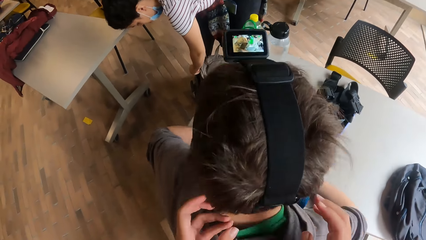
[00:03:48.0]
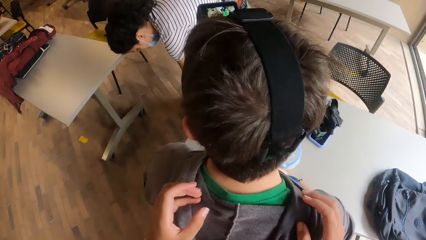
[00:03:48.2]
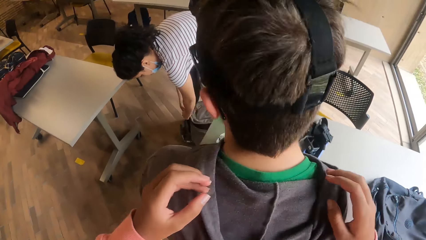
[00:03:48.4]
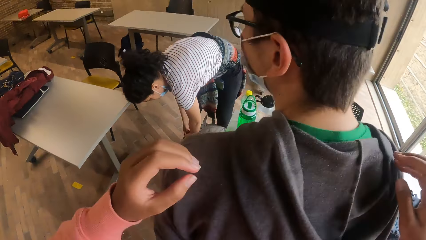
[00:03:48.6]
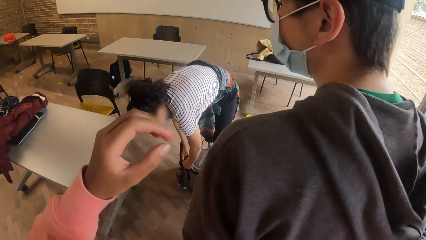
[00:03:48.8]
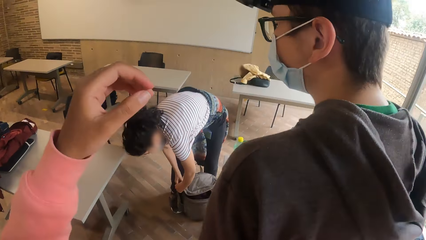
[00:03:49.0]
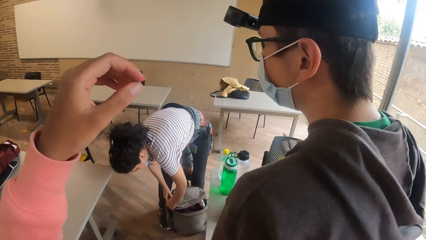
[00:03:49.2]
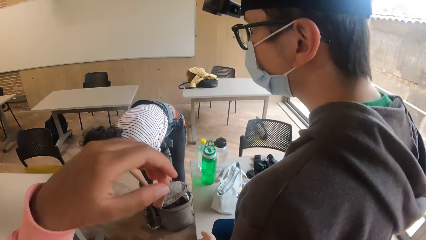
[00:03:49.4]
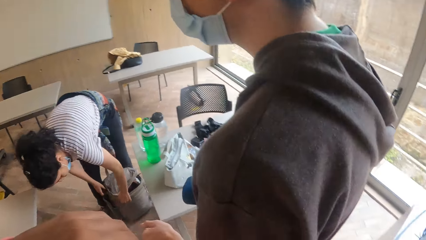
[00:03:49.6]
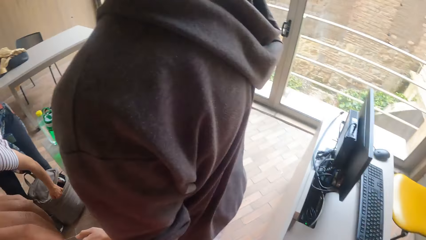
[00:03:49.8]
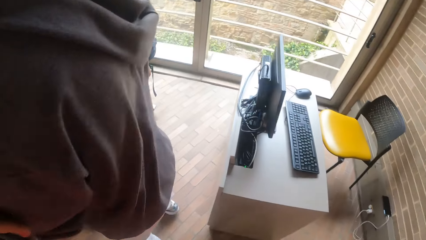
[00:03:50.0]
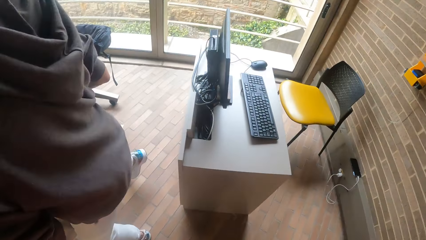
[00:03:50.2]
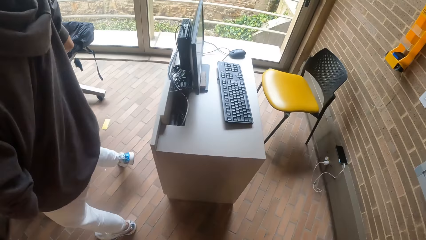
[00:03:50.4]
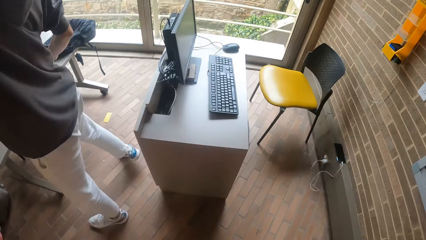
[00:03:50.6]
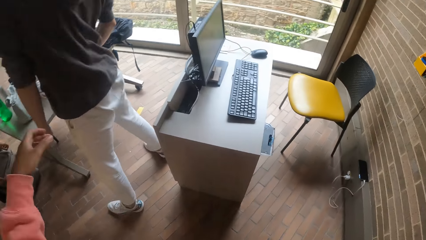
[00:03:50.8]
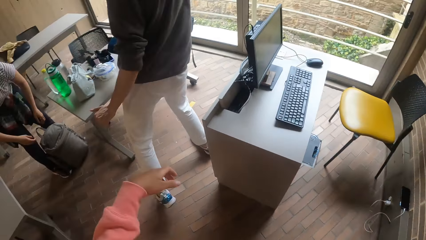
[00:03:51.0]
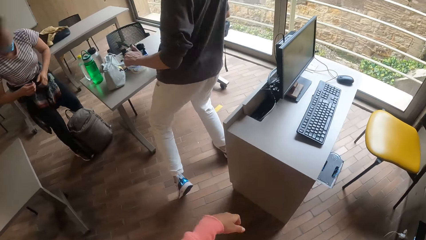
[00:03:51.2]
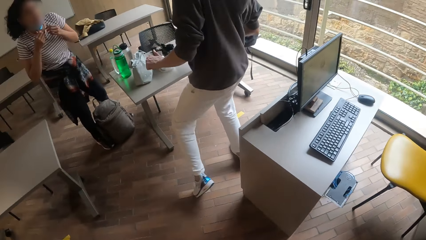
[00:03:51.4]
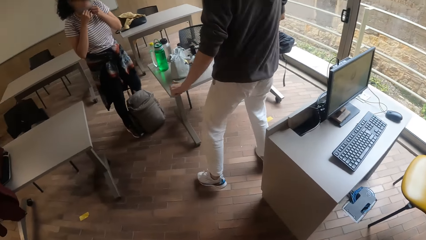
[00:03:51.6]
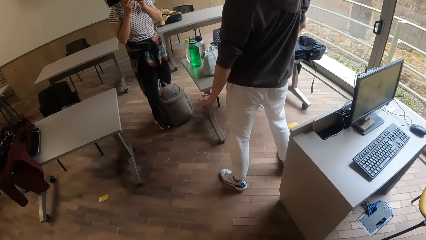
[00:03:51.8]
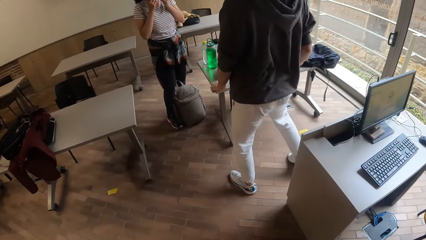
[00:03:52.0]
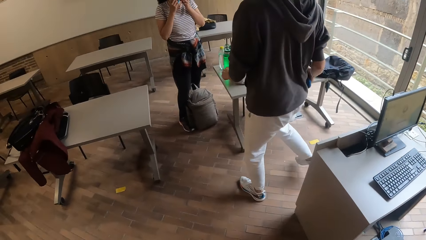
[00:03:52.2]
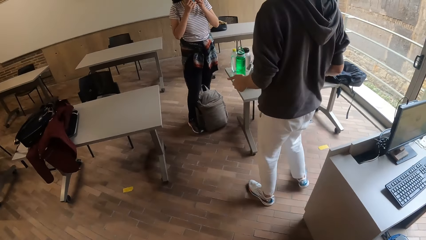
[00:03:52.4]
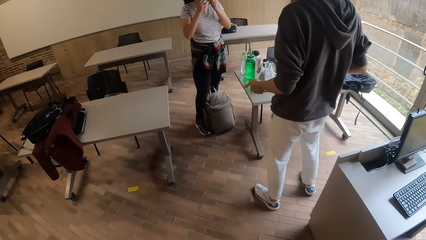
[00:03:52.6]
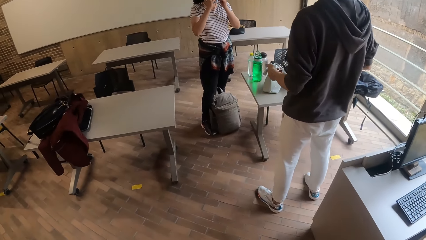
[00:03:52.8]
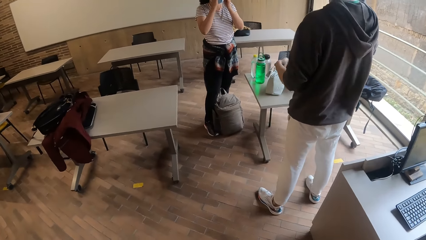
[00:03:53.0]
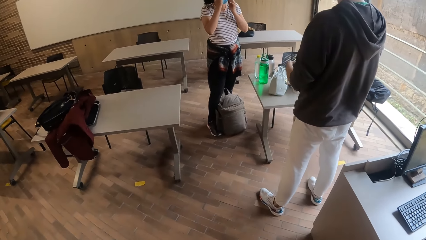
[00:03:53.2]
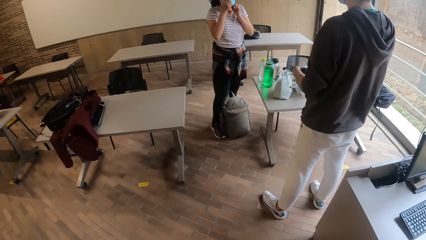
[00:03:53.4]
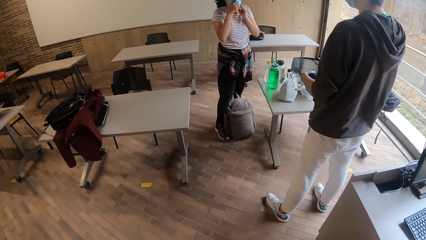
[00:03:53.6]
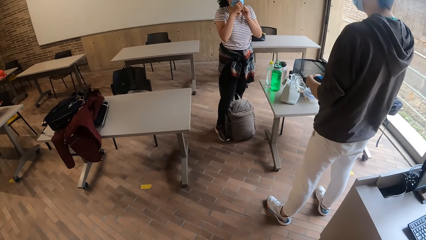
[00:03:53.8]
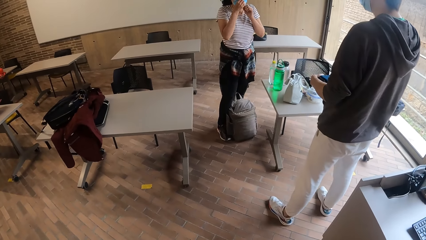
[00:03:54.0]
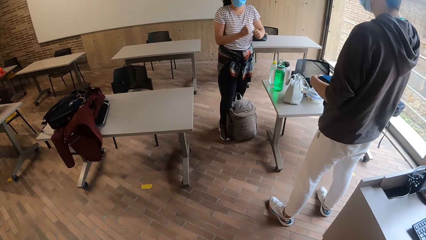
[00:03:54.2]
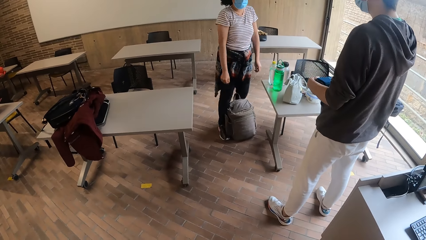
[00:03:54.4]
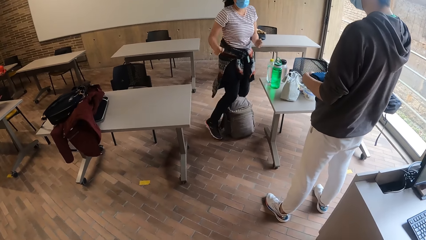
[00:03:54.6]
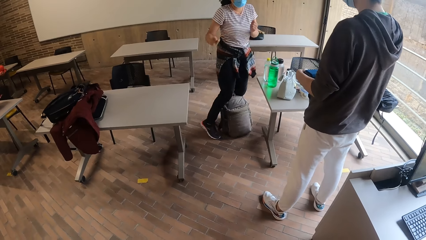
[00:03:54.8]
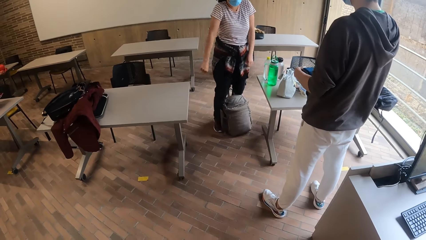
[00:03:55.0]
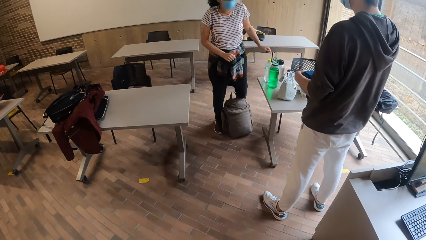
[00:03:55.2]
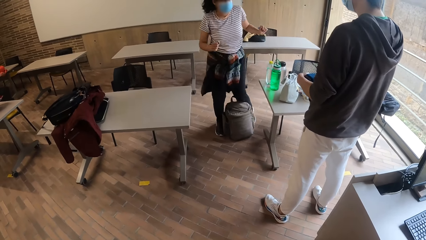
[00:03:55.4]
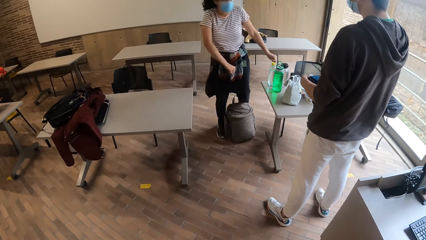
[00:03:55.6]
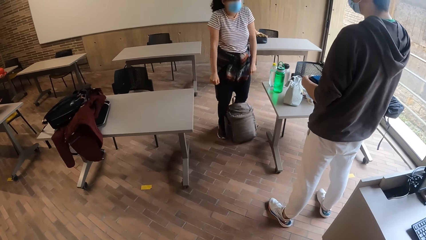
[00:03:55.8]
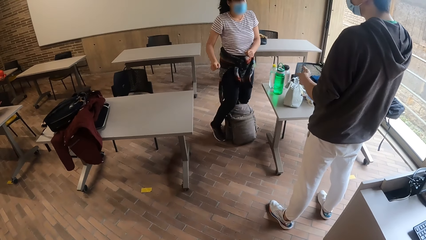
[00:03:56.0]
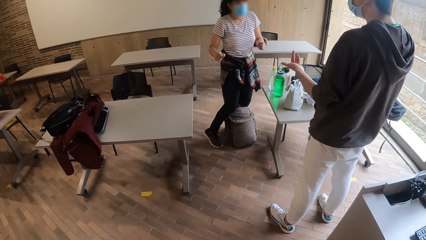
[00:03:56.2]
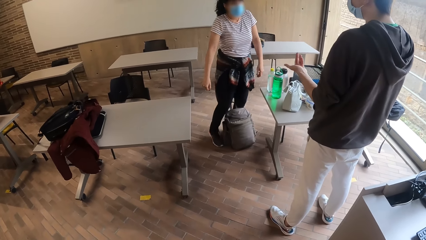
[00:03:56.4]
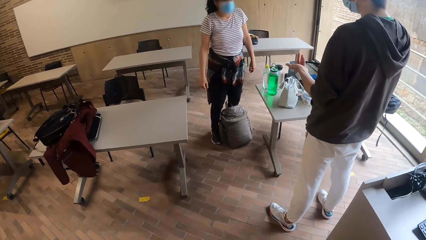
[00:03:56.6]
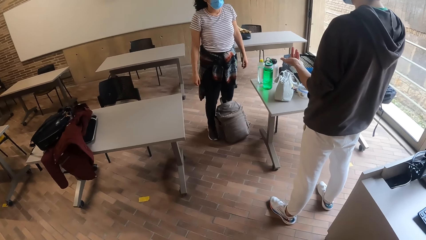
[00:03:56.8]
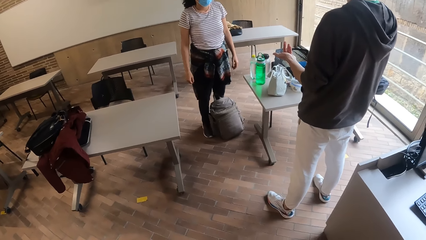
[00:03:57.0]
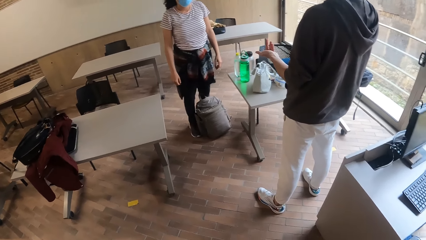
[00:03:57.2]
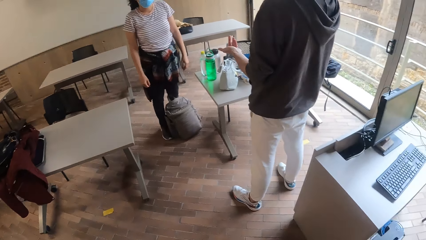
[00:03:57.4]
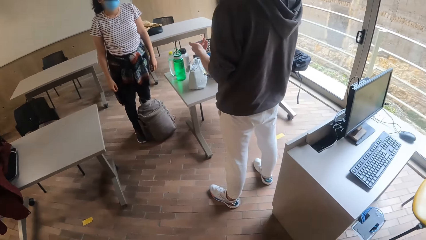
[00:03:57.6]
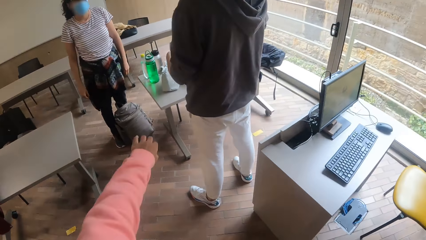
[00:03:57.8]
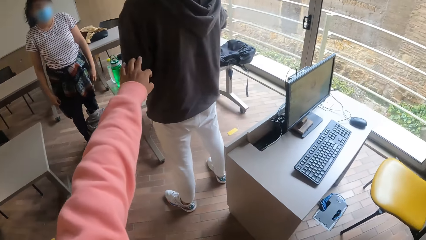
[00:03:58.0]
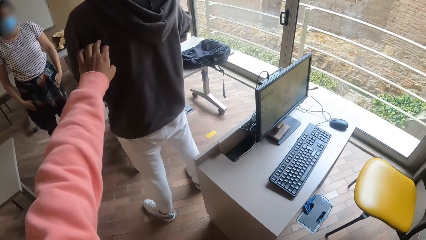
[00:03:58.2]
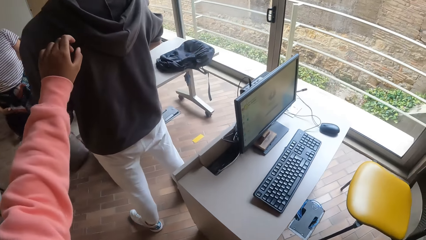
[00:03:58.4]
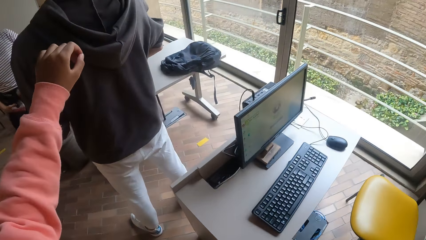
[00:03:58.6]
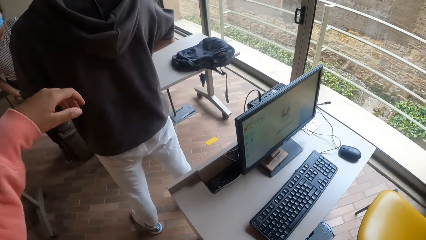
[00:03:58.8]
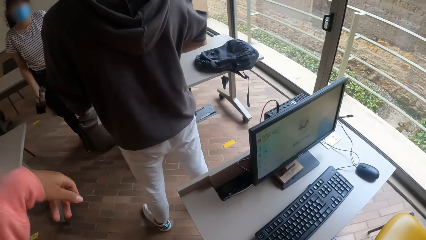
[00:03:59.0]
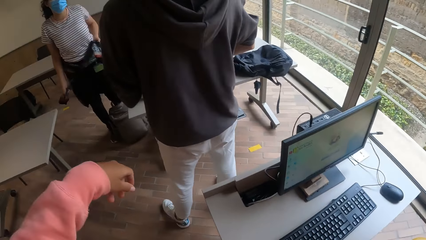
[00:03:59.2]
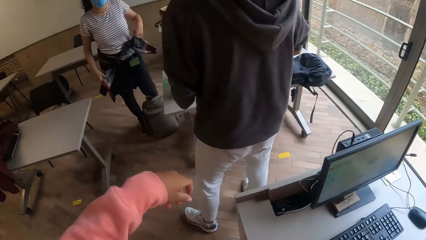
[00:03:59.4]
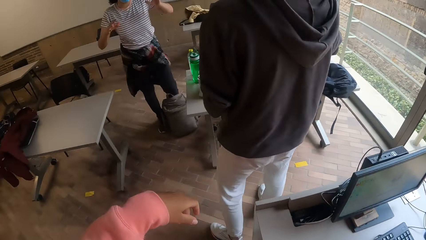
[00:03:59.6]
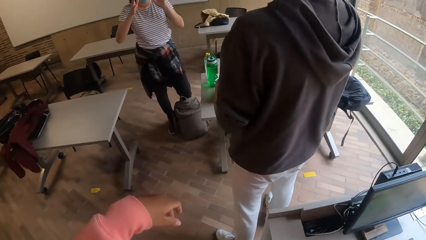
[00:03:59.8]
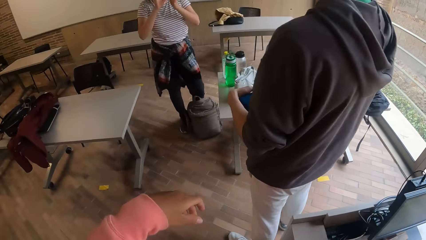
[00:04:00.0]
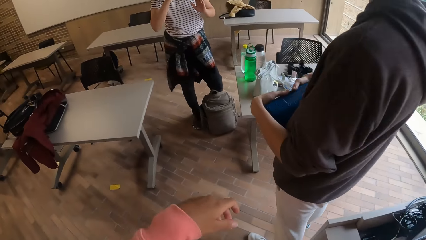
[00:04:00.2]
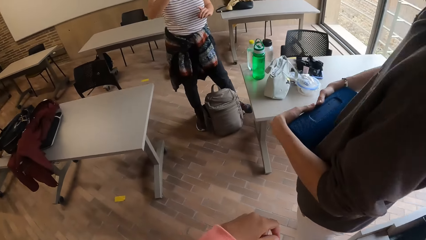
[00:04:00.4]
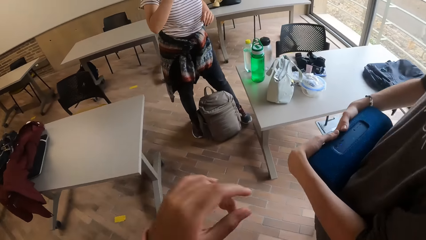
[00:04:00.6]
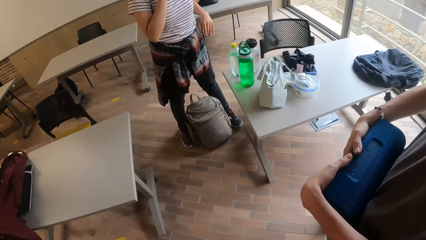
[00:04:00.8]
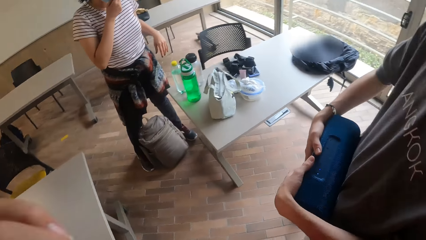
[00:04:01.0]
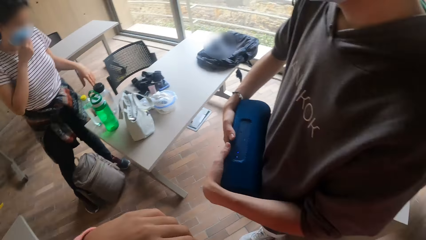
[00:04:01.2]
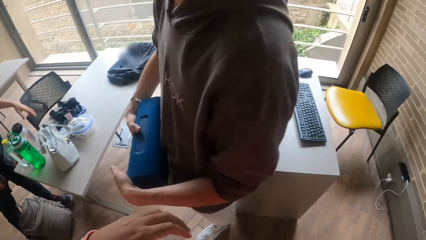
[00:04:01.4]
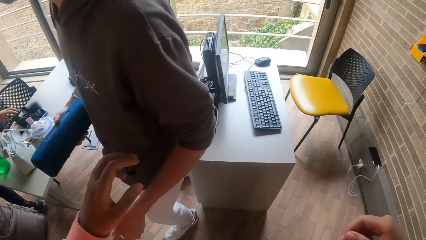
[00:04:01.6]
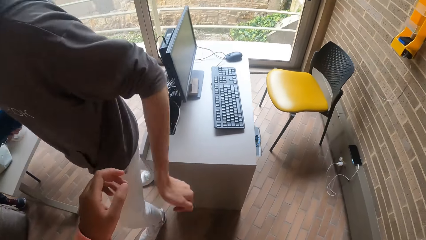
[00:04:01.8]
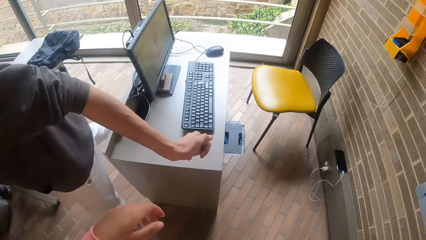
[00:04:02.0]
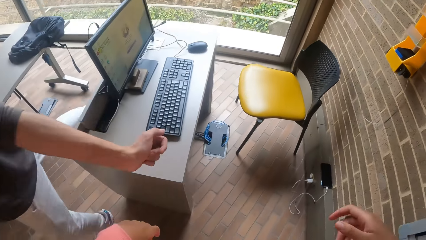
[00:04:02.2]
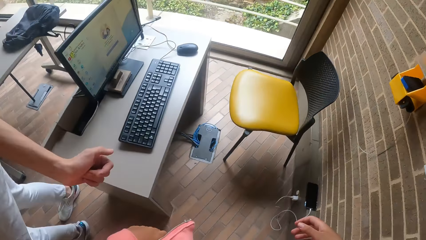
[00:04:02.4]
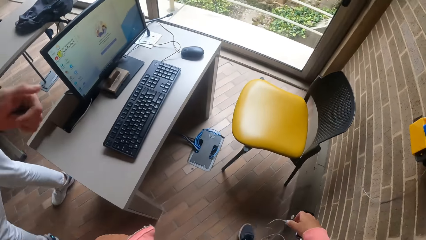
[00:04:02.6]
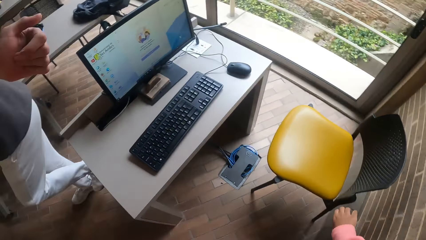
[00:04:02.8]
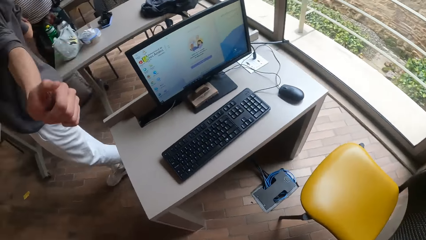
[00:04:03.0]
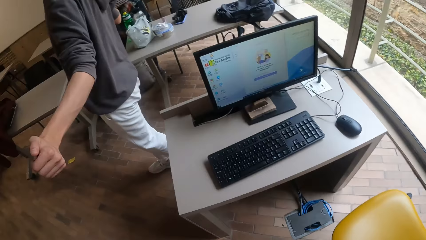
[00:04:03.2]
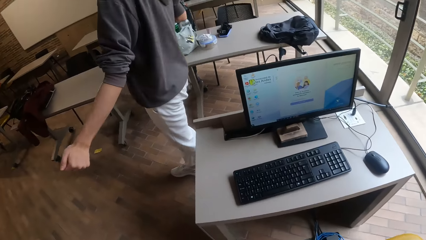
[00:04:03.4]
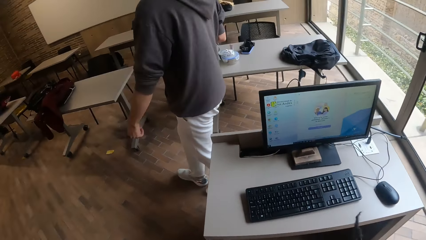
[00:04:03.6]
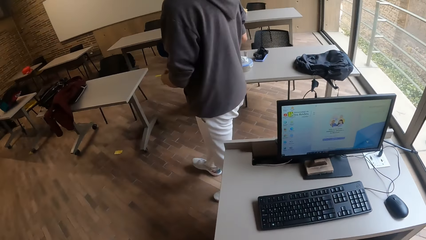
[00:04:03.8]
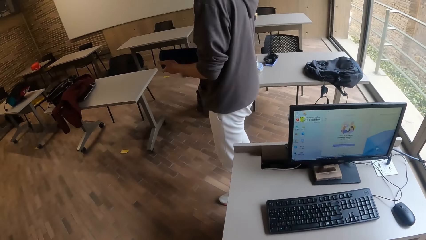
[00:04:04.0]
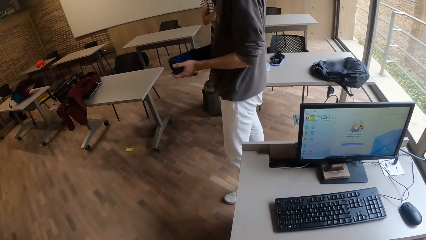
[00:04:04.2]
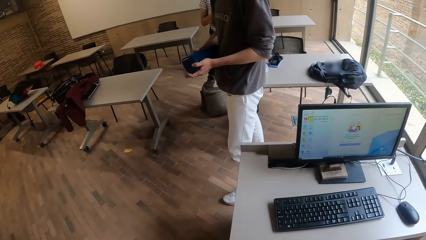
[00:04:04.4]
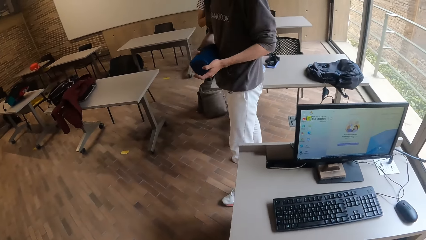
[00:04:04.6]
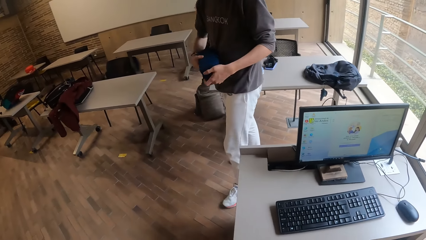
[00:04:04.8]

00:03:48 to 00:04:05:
The woman zips the backpack on the floor with her left hand. The man dances. The woman adjusts a nose mask on her face with both hands. The woman dances. The man interacts with the woman. The camera wearer looks at the woman. They interact with the man. The man dances. The camera wearer looks at the computer machine.
